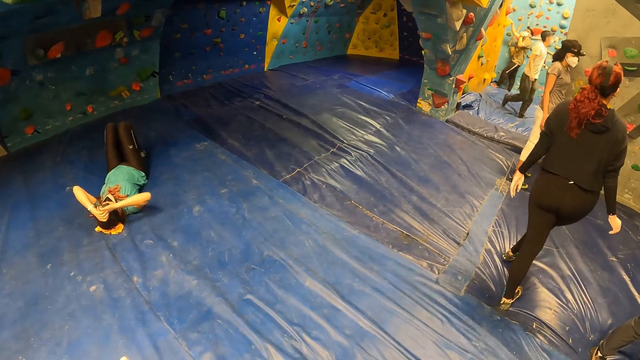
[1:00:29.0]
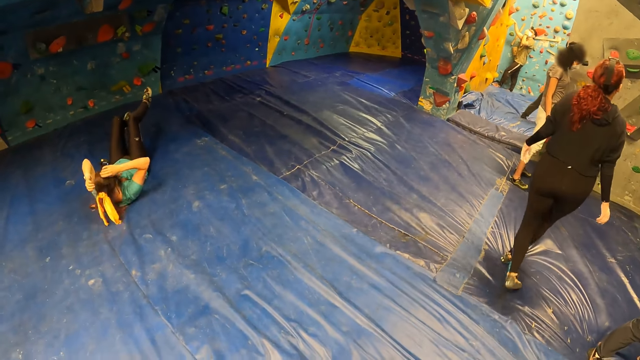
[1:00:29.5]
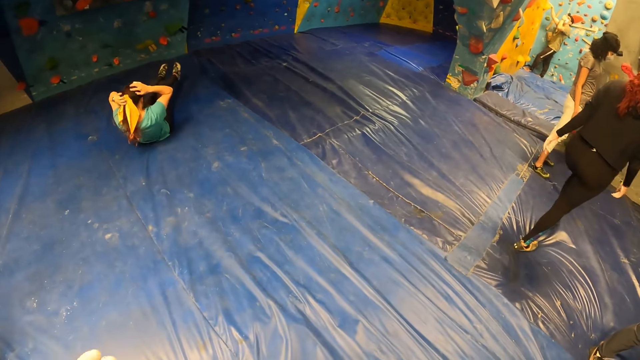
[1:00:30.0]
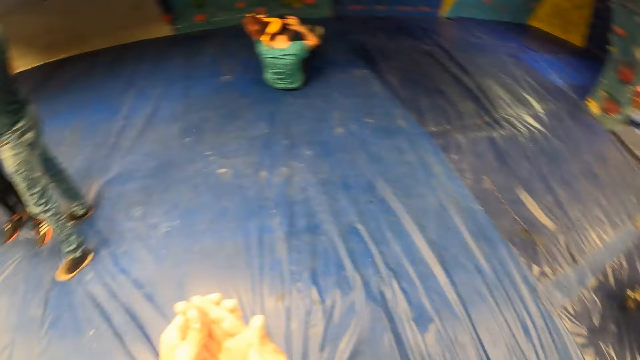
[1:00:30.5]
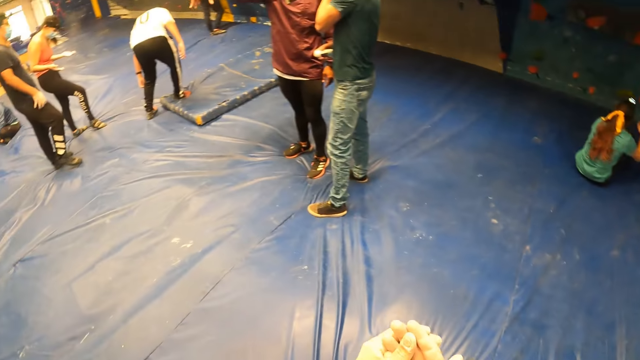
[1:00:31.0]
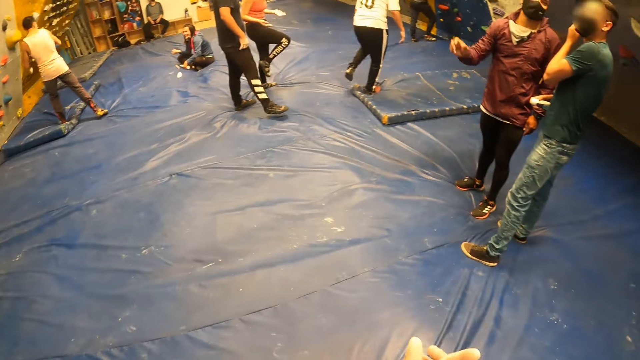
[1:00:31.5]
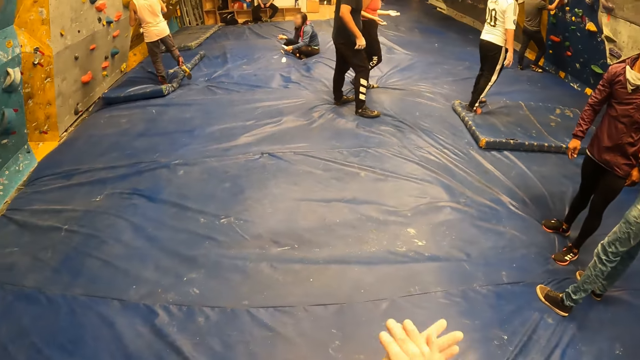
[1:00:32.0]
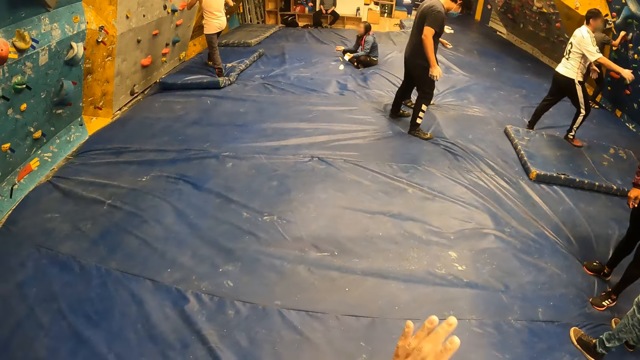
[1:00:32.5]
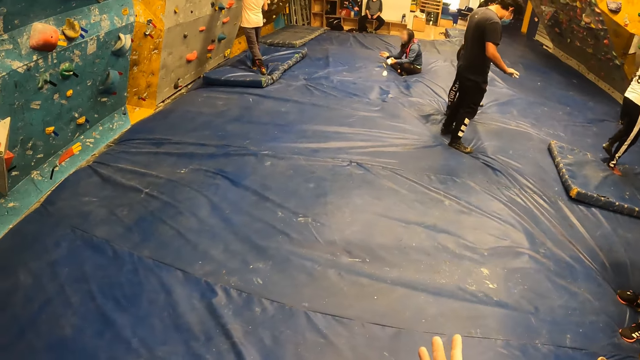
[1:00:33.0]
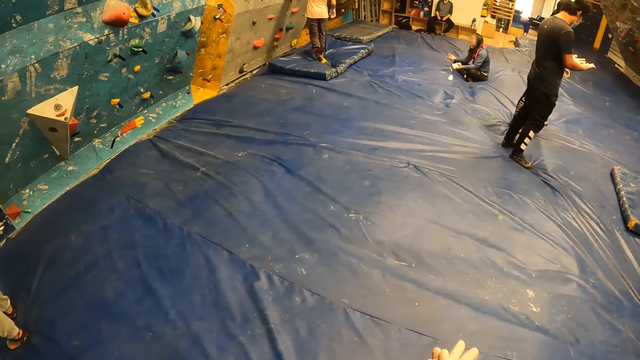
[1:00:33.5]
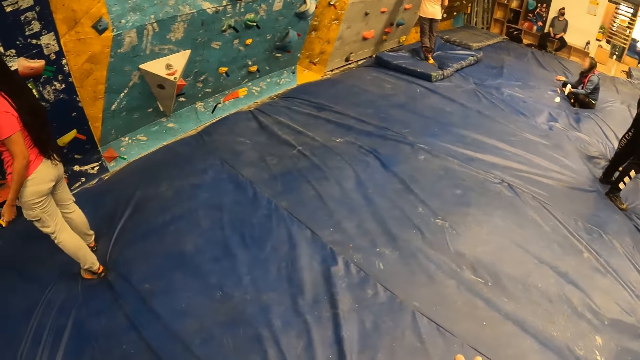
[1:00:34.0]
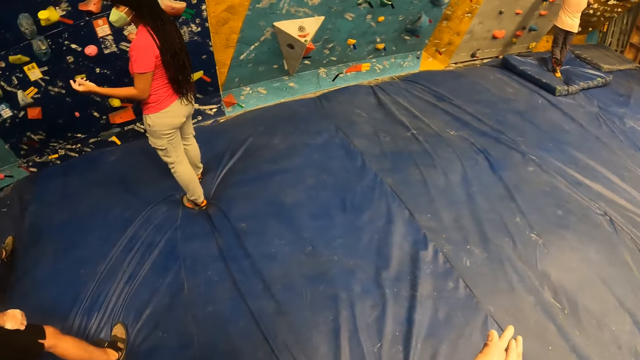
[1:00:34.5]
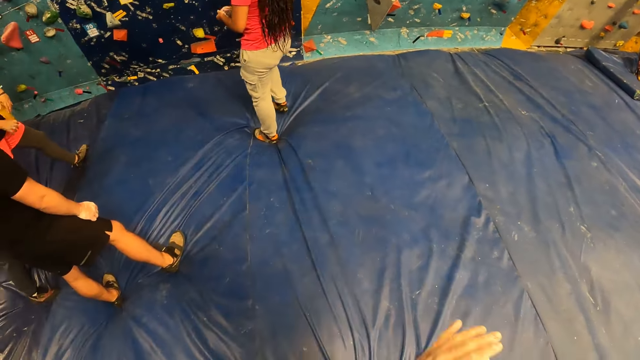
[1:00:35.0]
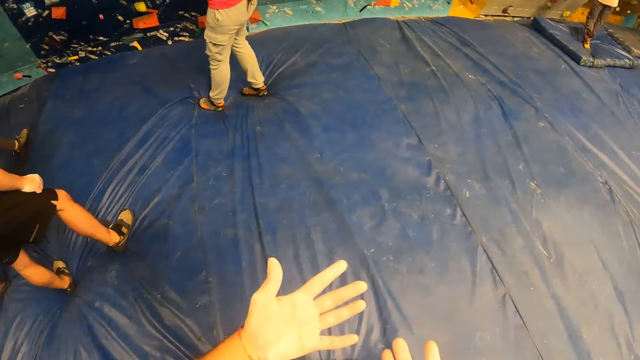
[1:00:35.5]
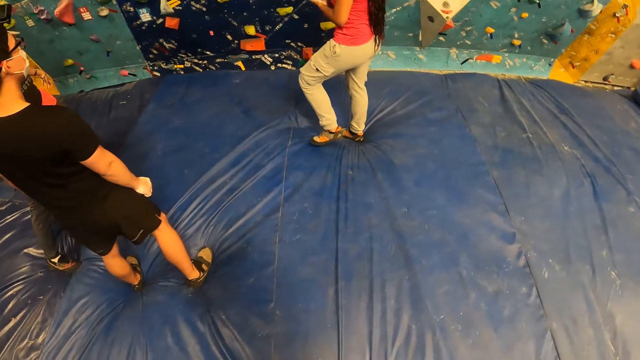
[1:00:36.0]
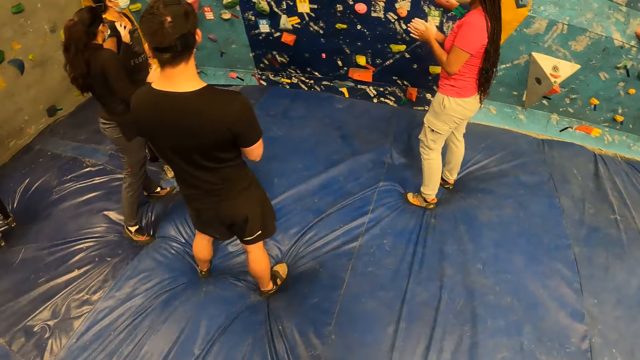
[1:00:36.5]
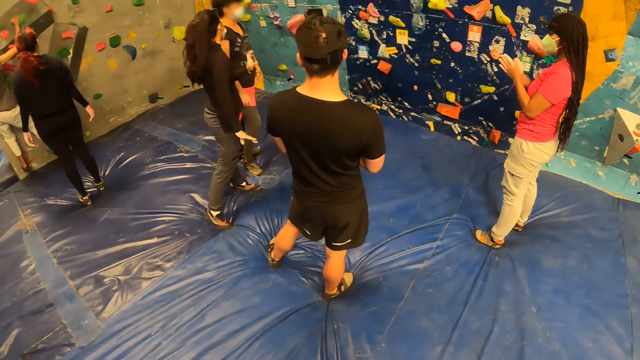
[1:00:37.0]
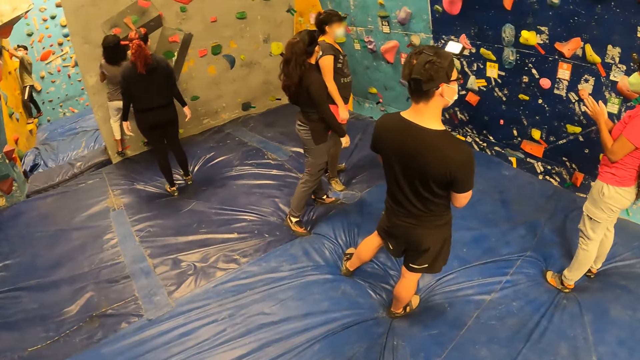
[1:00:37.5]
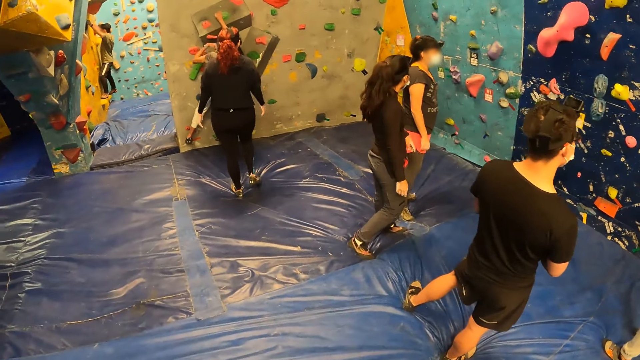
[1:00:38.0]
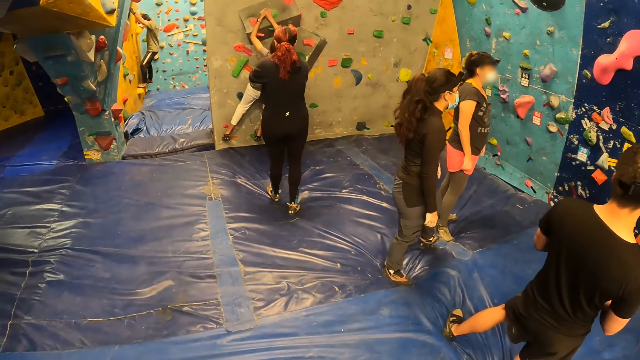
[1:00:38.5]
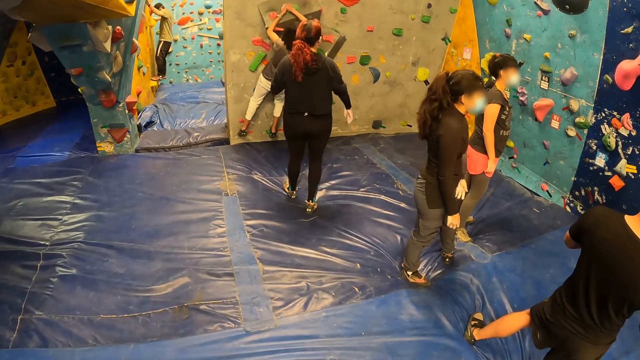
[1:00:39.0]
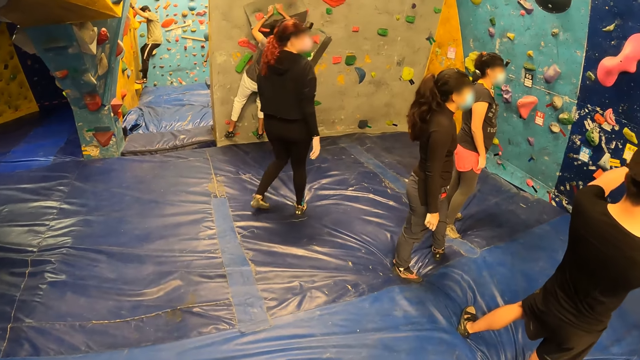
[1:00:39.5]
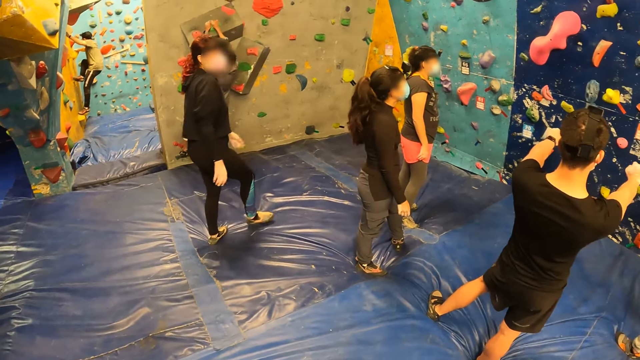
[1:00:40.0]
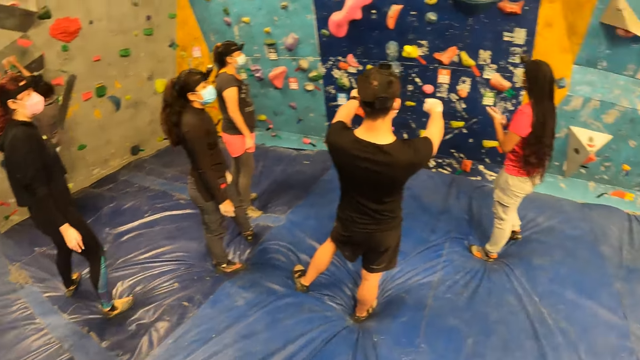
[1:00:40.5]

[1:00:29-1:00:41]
The camera wearer scrubs his hand together. He looks around.

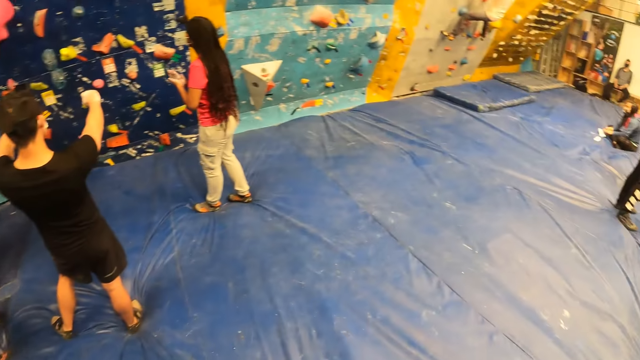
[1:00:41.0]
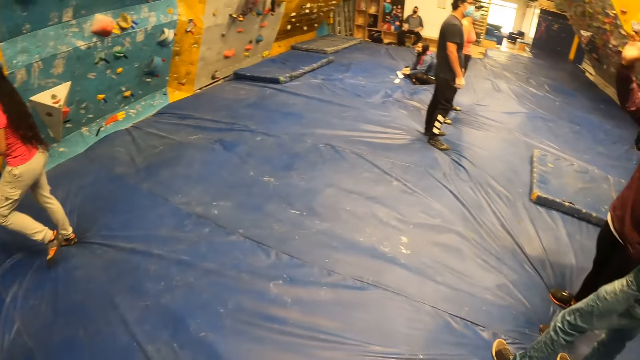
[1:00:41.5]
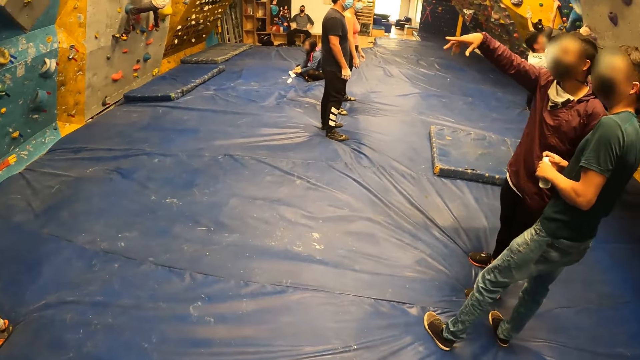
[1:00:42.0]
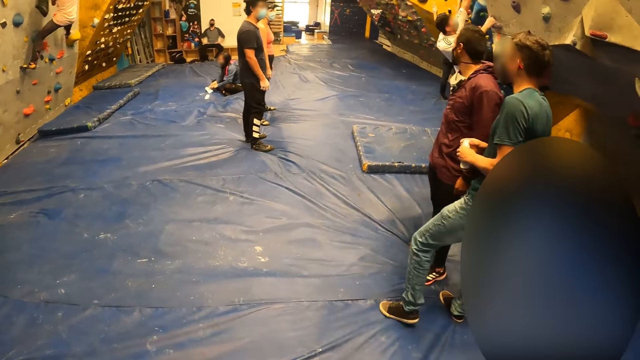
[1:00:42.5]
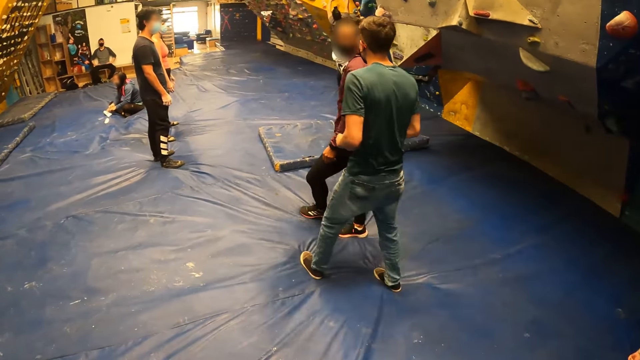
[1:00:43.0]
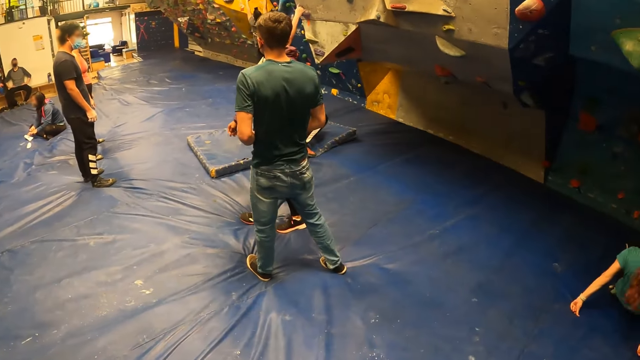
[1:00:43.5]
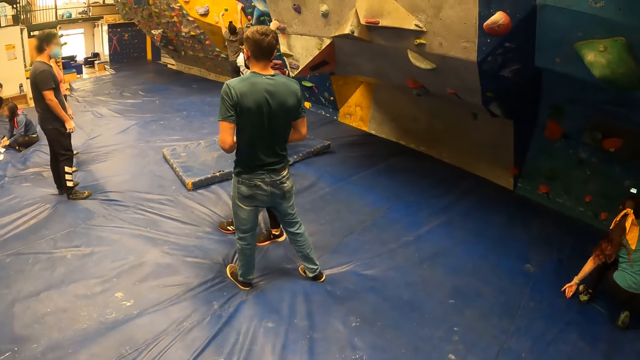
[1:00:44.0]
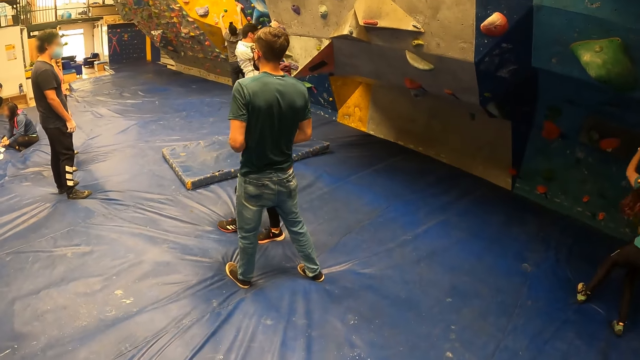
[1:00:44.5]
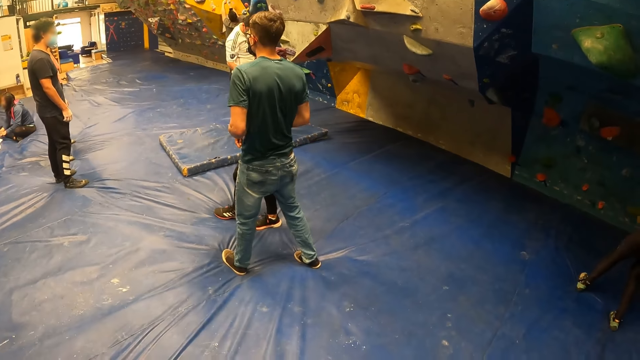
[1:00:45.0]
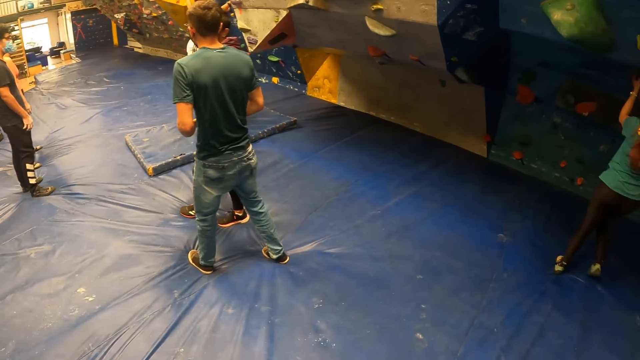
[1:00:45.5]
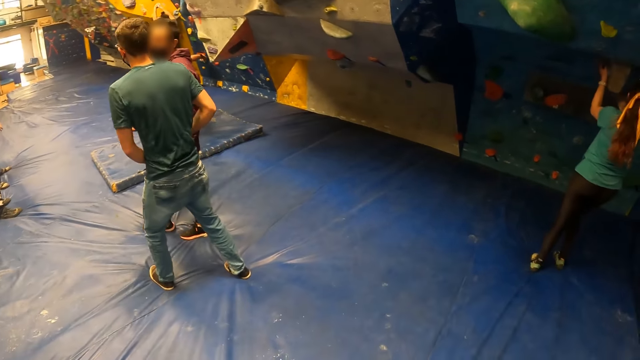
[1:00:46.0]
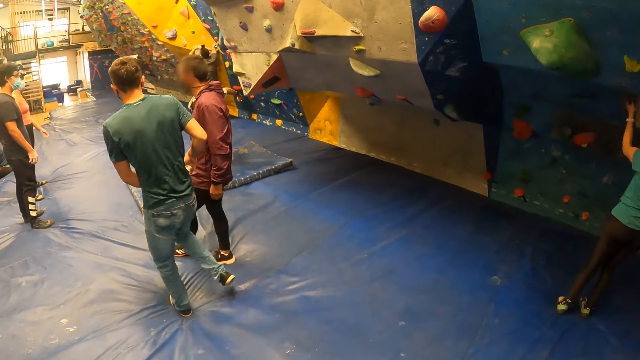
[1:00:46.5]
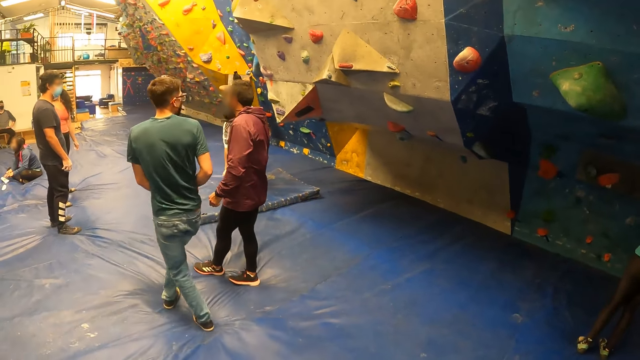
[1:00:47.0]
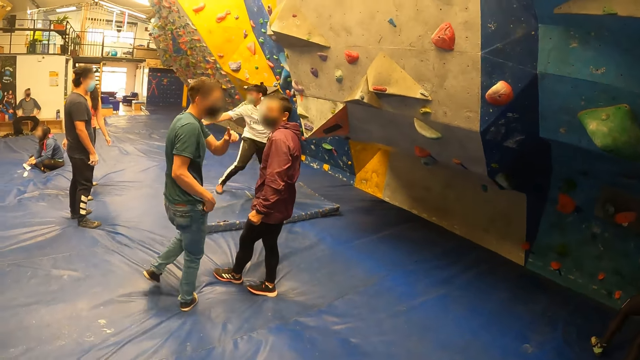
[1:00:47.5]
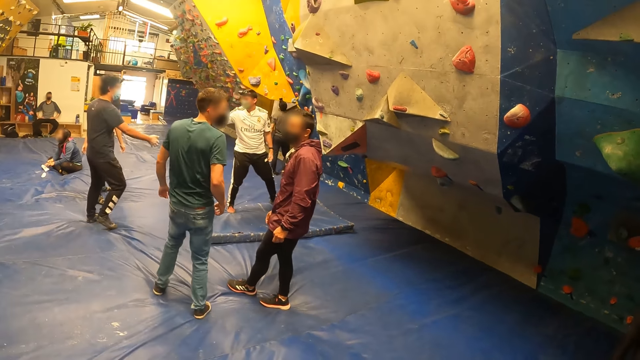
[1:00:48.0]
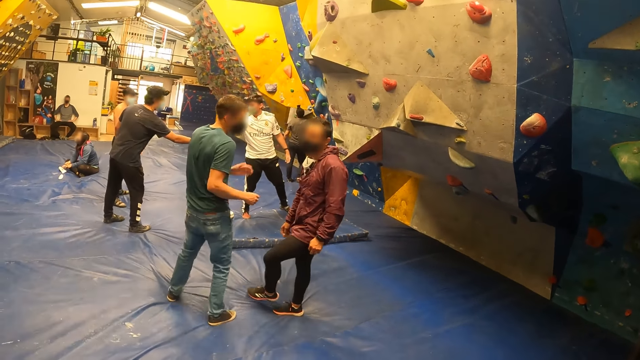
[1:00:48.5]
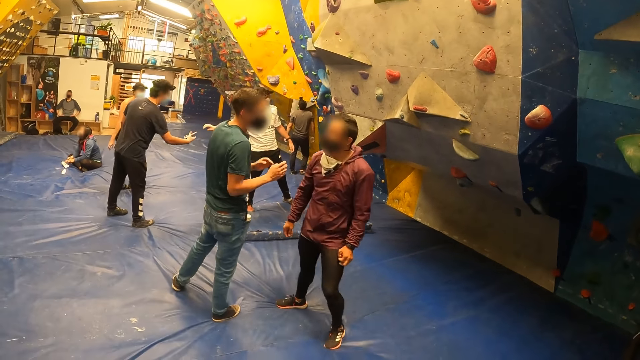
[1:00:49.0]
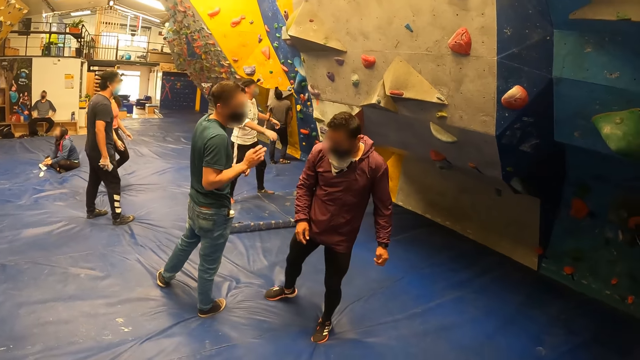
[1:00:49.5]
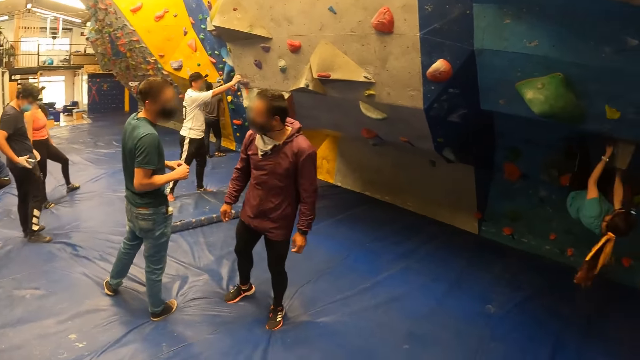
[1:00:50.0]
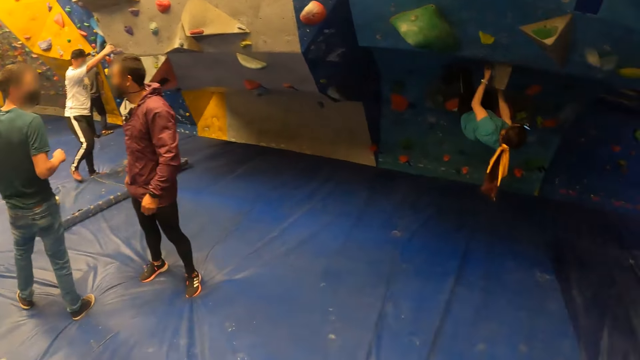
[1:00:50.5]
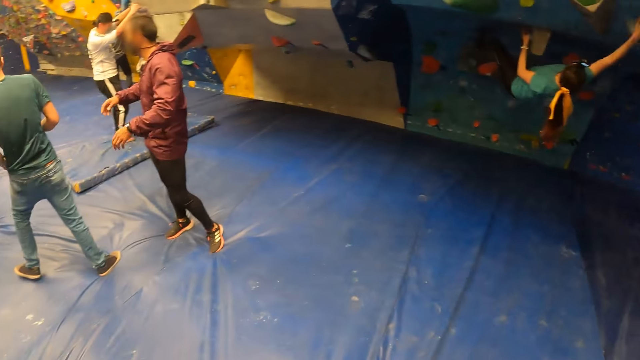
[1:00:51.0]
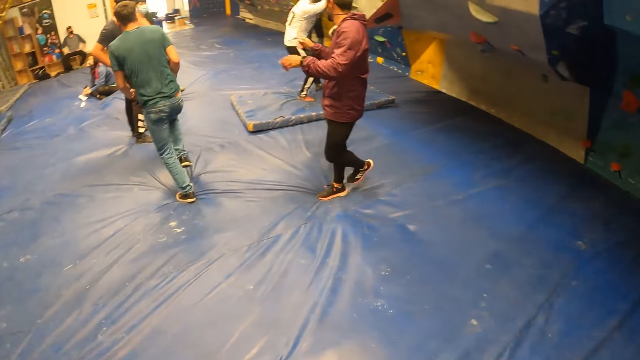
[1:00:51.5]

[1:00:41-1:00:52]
The man walks in the room.
